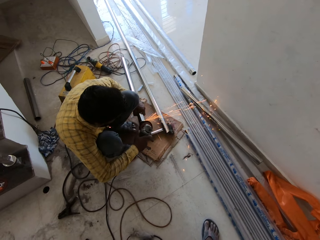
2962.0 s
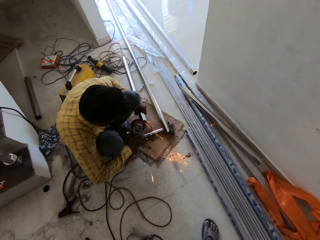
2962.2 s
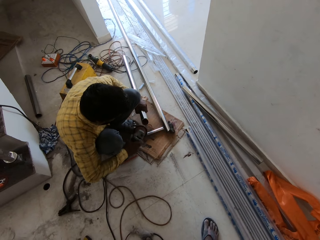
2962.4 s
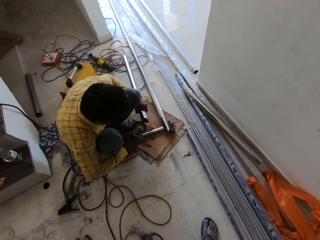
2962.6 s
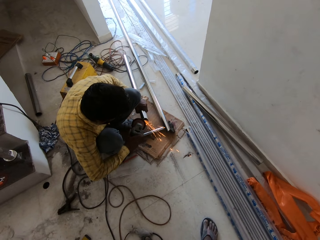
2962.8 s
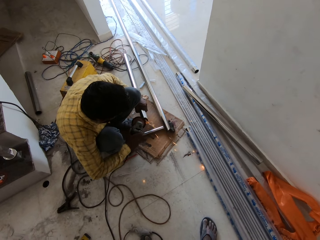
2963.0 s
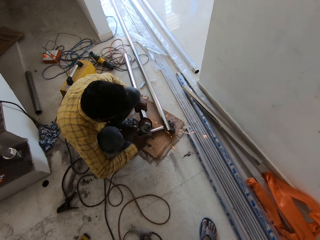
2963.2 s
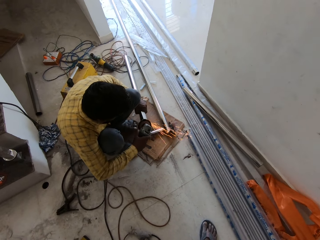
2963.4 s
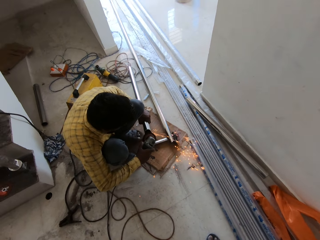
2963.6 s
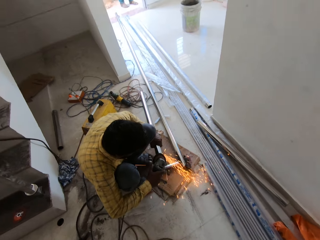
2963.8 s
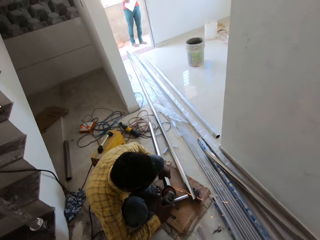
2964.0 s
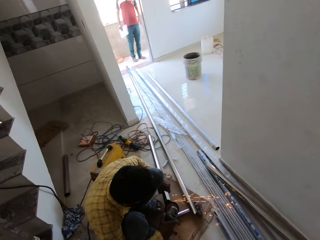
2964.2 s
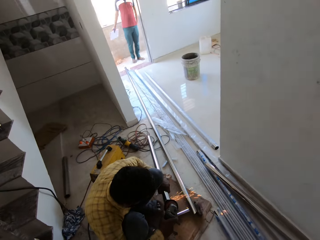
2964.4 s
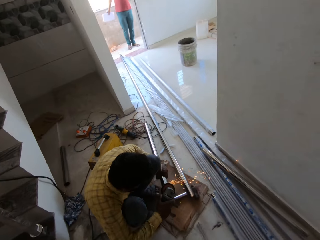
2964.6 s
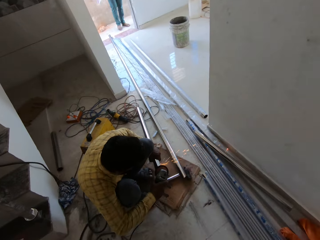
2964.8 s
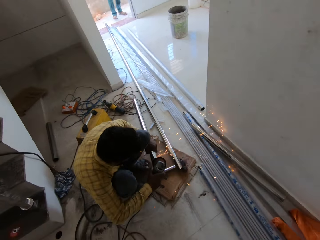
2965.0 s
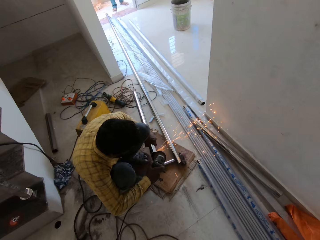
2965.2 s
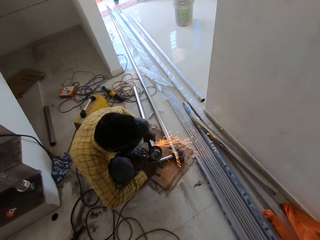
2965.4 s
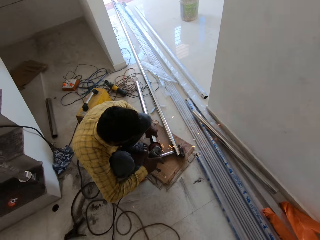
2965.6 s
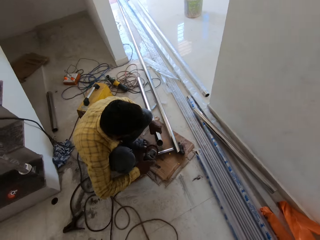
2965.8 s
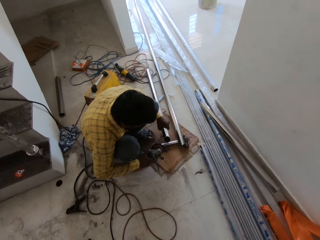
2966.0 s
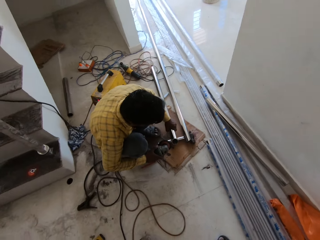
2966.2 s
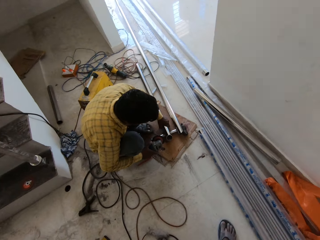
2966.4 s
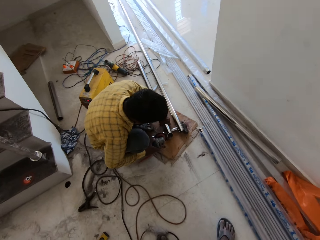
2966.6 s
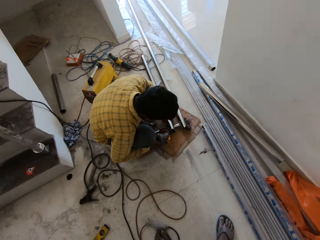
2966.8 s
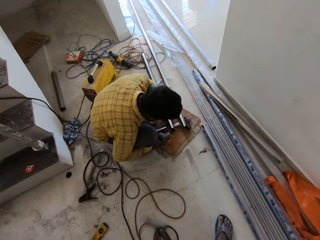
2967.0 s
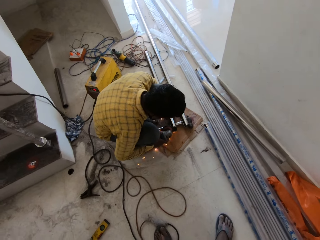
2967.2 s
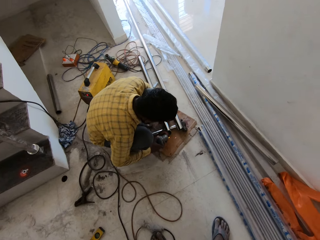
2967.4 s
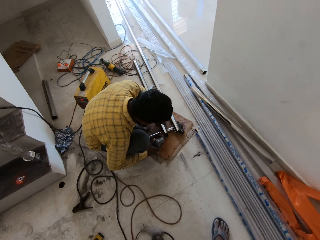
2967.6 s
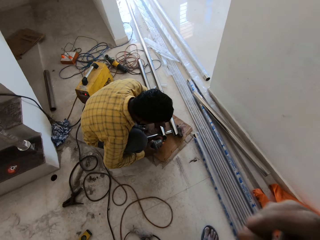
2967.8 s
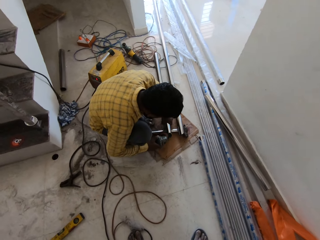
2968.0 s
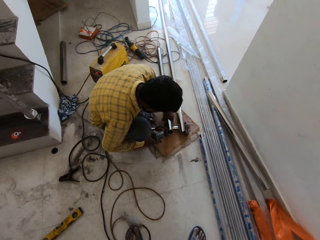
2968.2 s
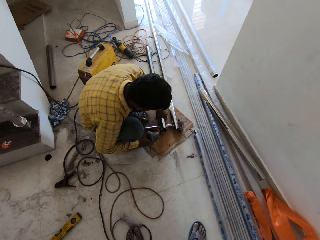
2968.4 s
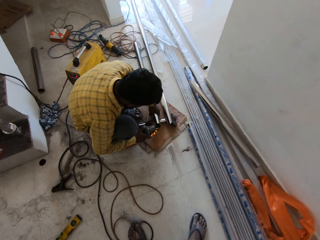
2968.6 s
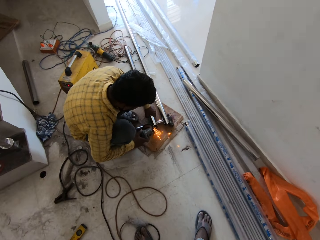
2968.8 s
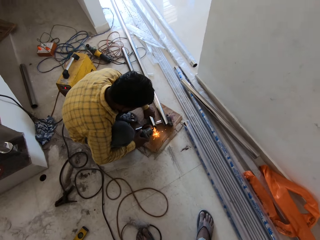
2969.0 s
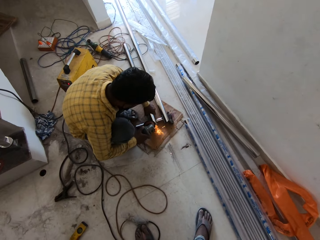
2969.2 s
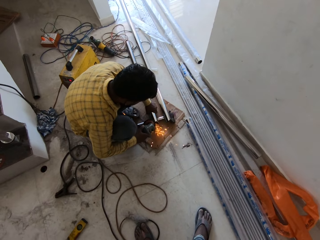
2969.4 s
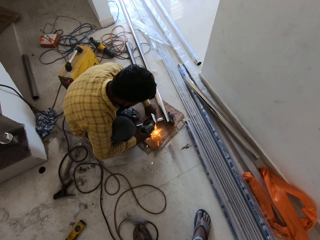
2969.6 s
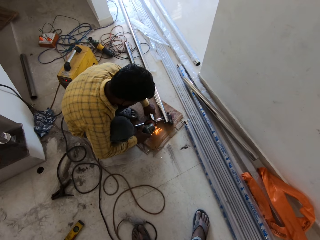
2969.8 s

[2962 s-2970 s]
Another man holds a board with his right hand.

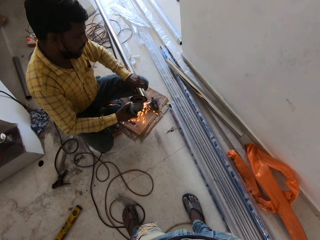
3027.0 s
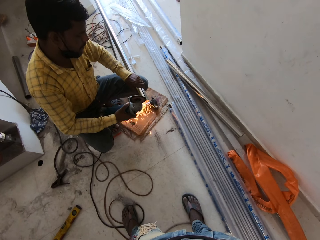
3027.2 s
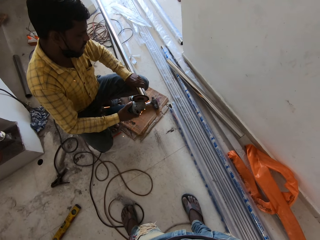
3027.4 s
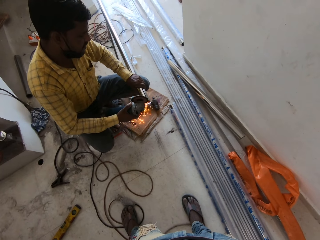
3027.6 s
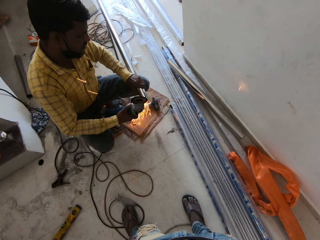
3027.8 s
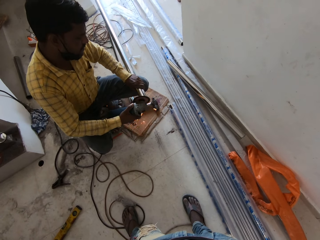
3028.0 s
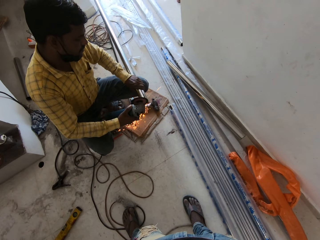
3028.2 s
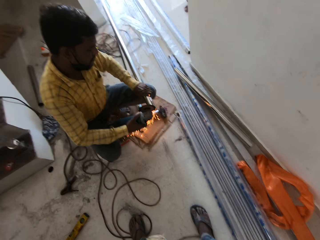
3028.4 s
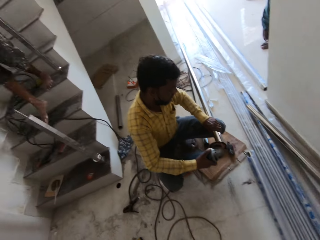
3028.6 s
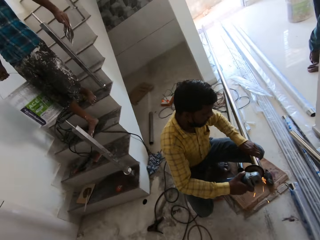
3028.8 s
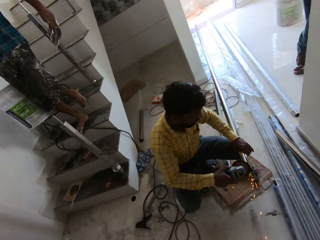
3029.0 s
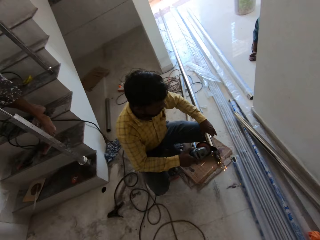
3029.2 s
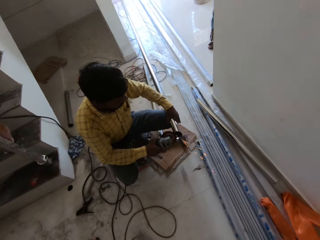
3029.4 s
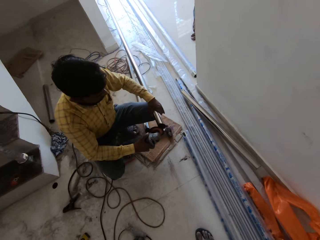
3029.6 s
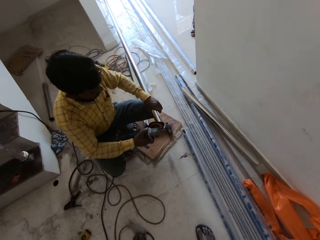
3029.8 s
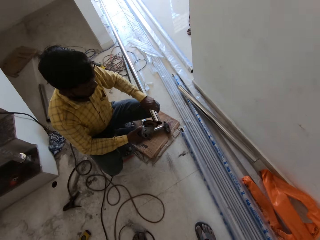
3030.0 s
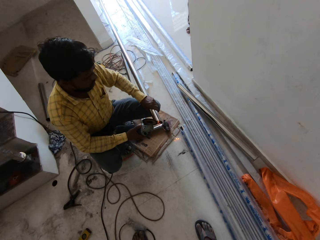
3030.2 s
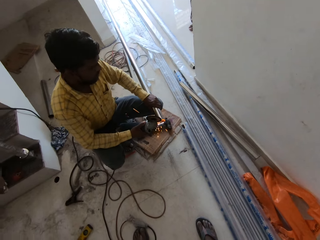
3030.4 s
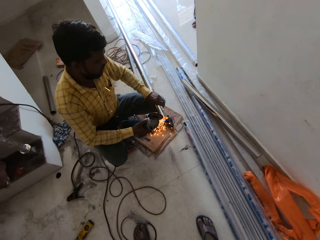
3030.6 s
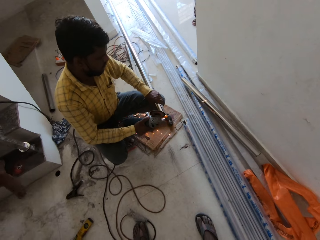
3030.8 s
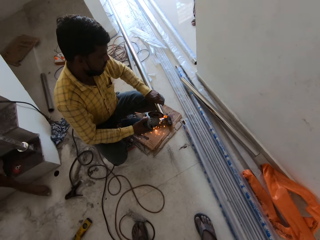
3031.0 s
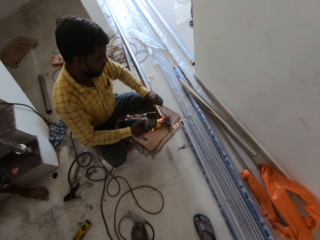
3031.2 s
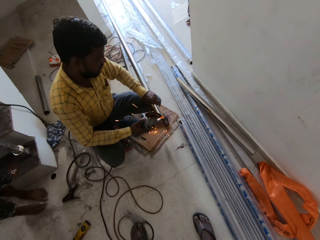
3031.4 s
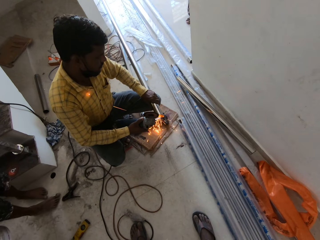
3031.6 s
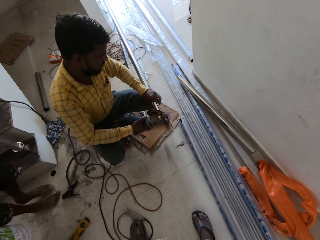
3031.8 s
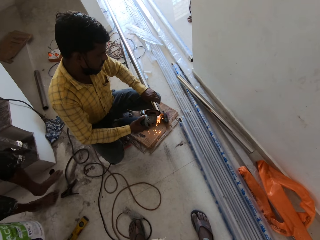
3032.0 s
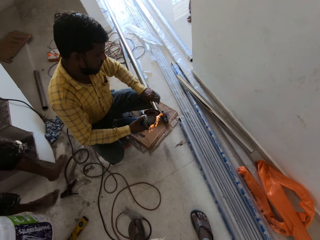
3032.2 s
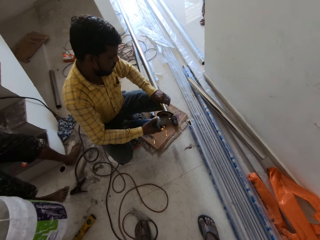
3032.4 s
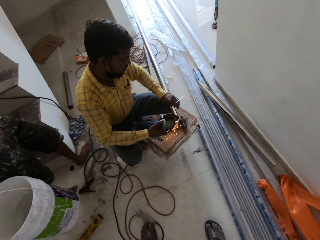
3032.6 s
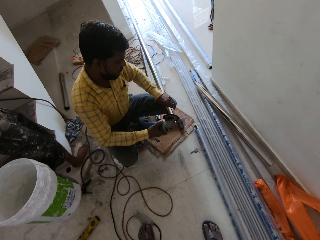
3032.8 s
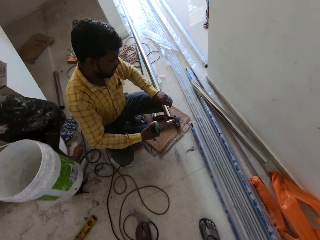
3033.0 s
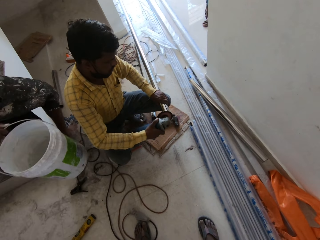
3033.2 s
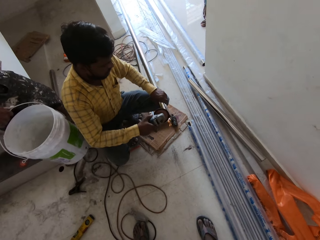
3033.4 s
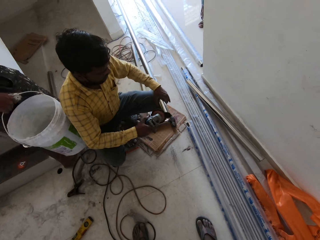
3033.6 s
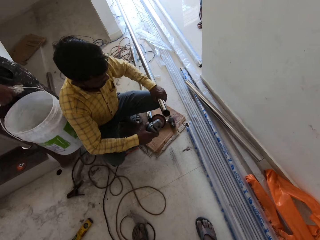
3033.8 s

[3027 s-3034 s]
A man walks down the stairs with a bucket in his right hand.

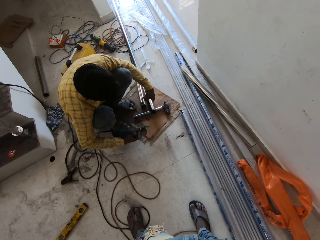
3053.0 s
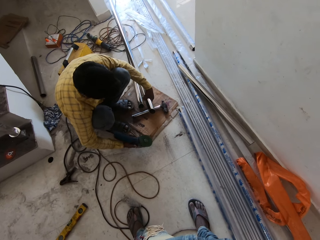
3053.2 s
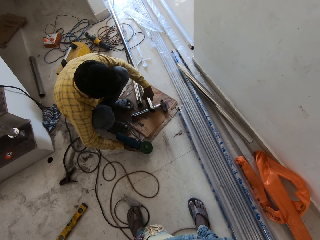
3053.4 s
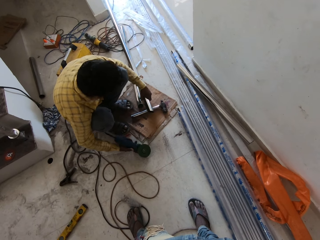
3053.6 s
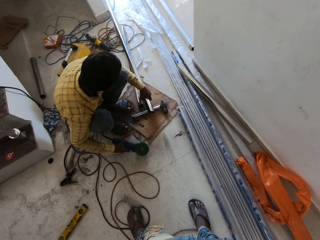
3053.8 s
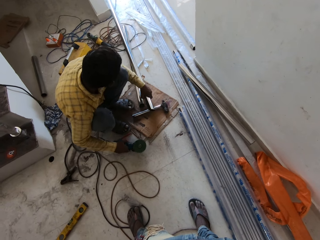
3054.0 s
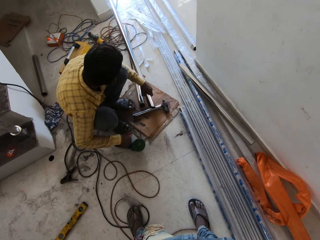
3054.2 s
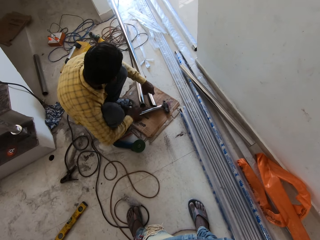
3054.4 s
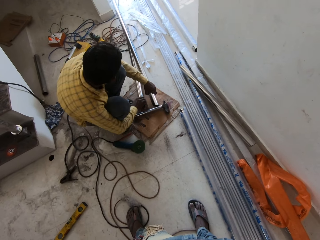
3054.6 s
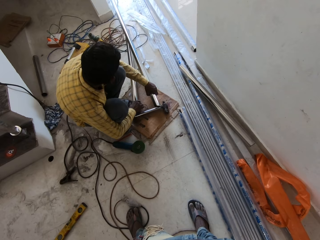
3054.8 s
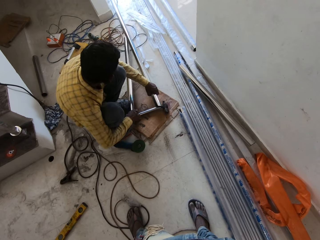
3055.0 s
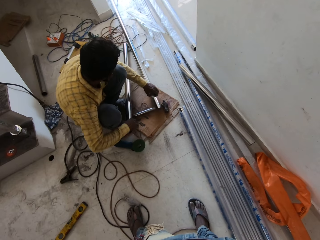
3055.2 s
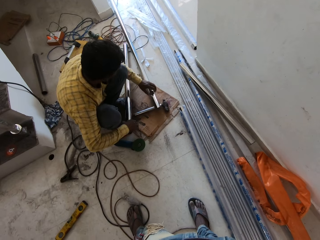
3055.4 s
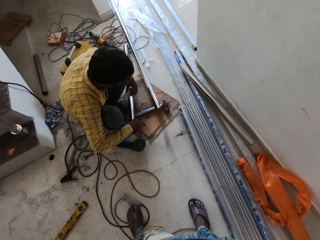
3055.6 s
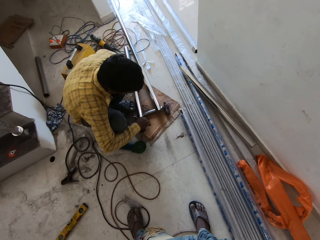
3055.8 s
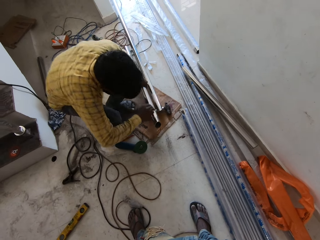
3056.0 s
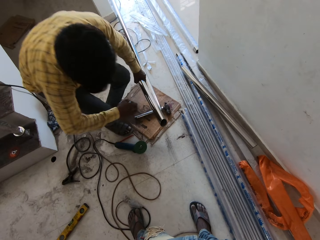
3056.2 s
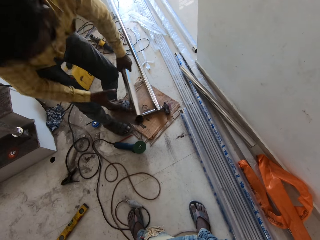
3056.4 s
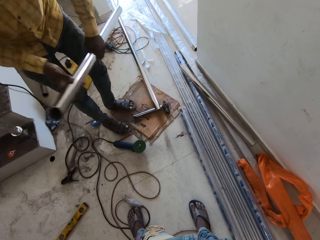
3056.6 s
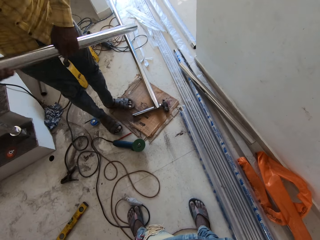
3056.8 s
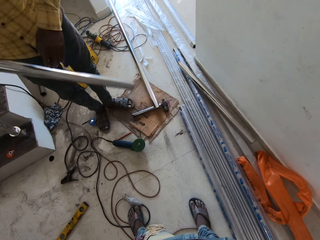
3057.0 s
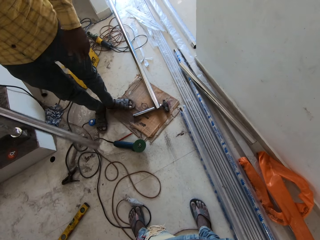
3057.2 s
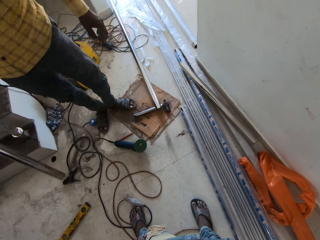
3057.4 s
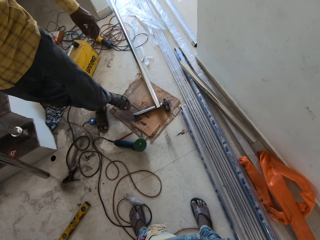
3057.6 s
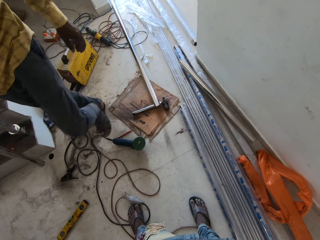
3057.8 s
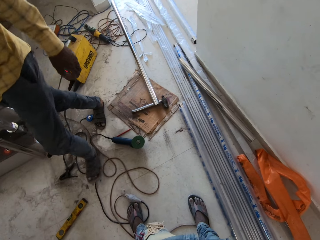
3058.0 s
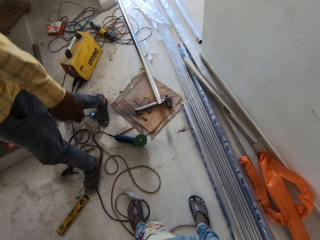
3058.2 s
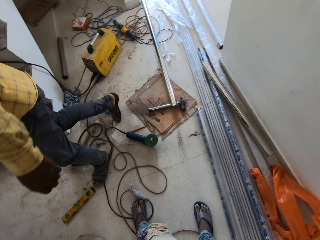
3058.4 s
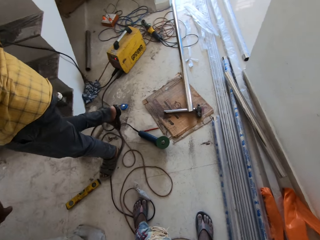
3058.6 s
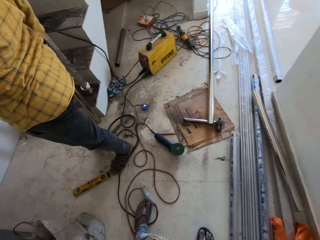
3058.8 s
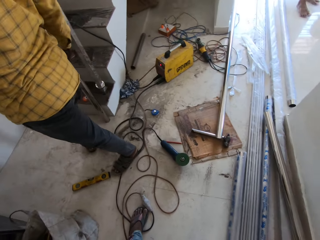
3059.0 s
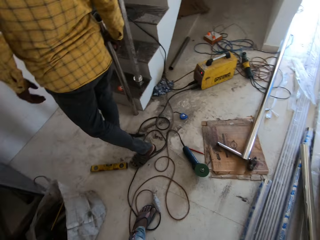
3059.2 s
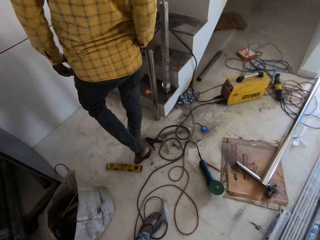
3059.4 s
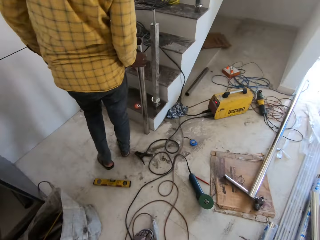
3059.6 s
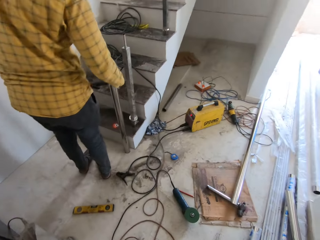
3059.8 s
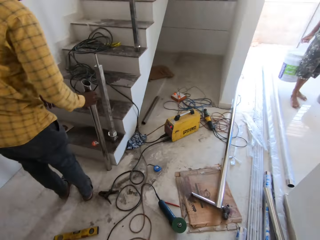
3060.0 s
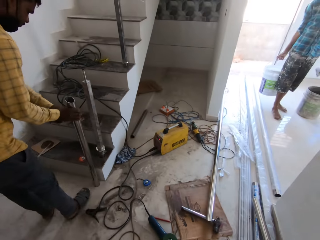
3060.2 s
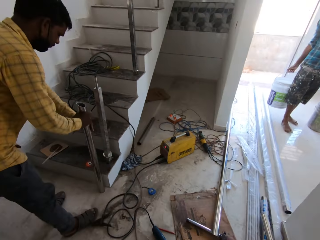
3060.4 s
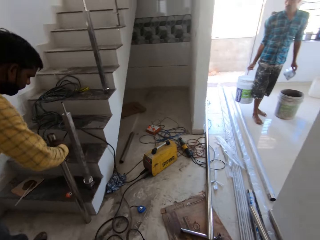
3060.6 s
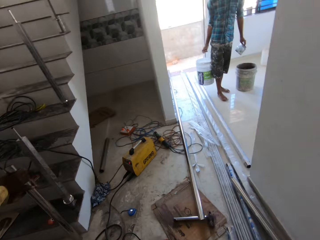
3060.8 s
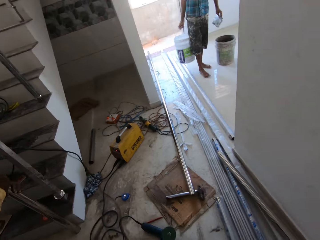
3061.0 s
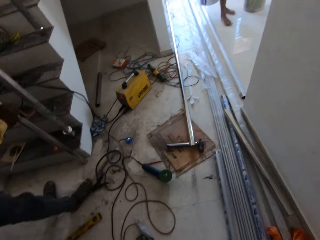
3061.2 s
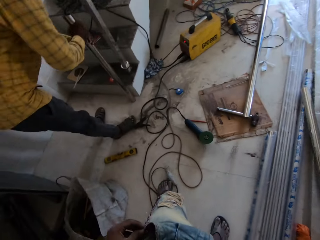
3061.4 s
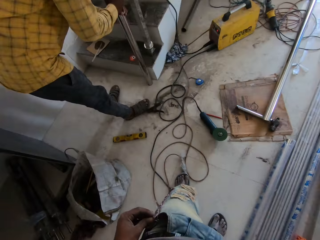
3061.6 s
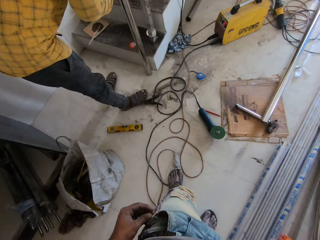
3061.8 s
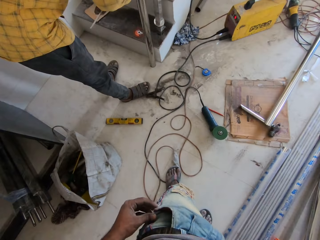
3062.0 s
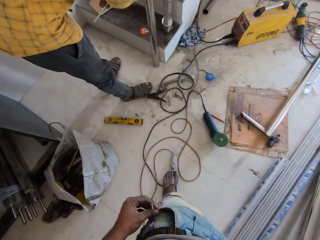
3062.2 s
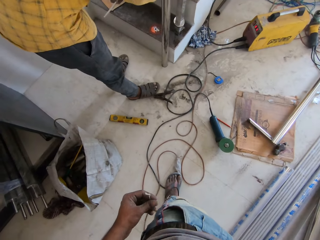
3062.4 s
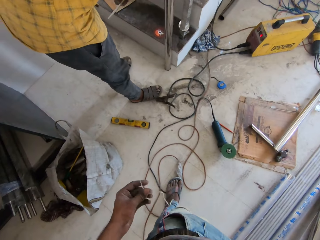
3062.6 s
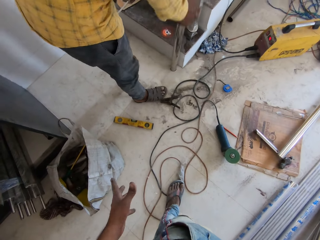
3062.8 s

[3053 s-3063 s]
A man drops the grinder on the ground with his right hand. The camera wearer drops the hollow steel rod in his left hand on the ground. The man takes a hollow steel rod from the ground with his right hand. The camera wearer holds the hollow steel rod or iron rod with his left hand. He moves the hollow steel rod from his left hand to his right hand. He walks. The man fixes the hollow steel rod on a hole on the stairs with both hands. Another man stands by a corner with the bucket in his right hand. The camera wearer spins the iron rod on the ground.
